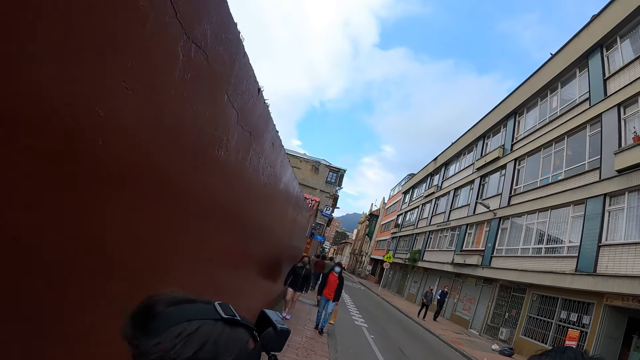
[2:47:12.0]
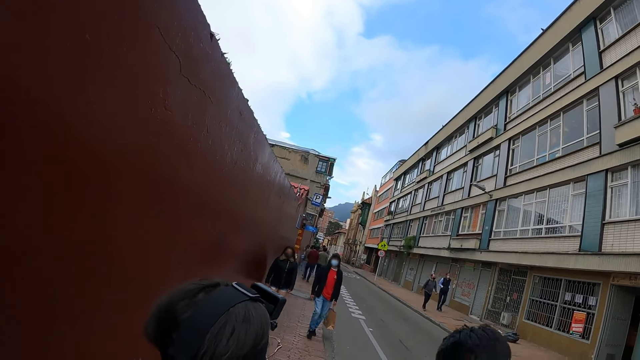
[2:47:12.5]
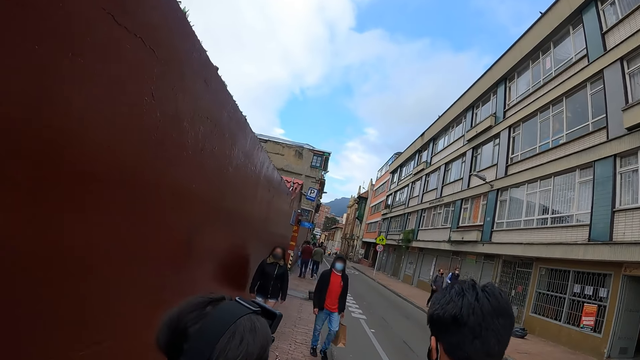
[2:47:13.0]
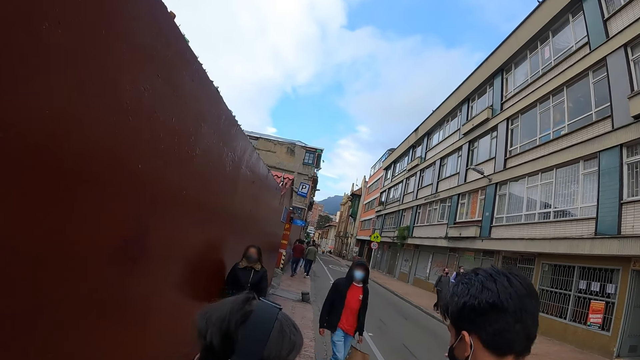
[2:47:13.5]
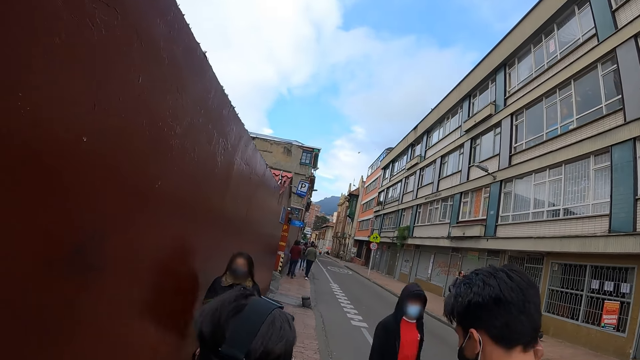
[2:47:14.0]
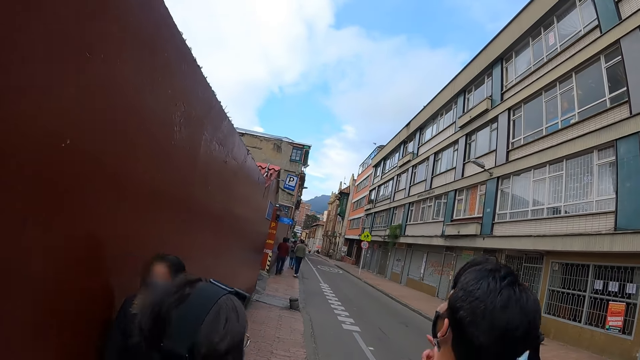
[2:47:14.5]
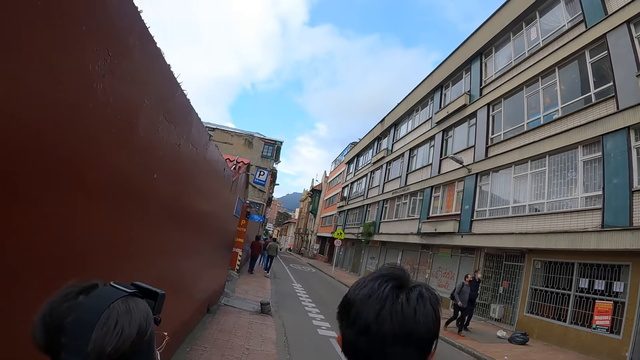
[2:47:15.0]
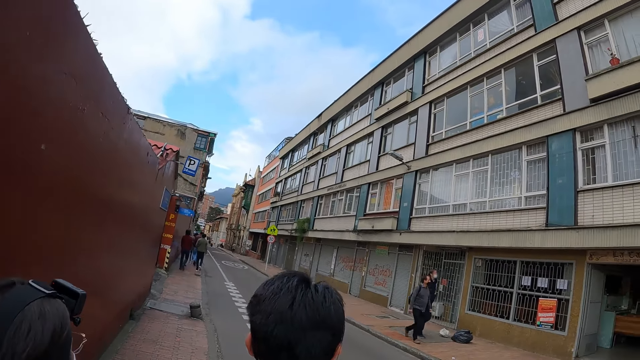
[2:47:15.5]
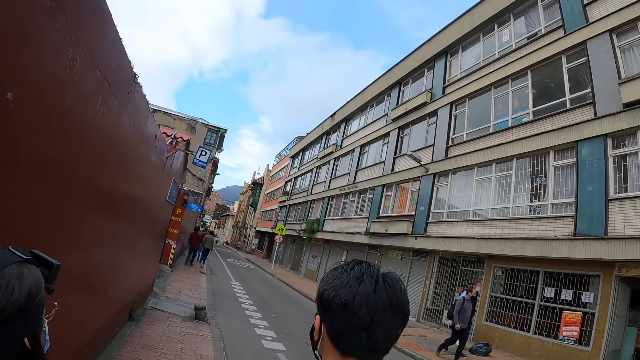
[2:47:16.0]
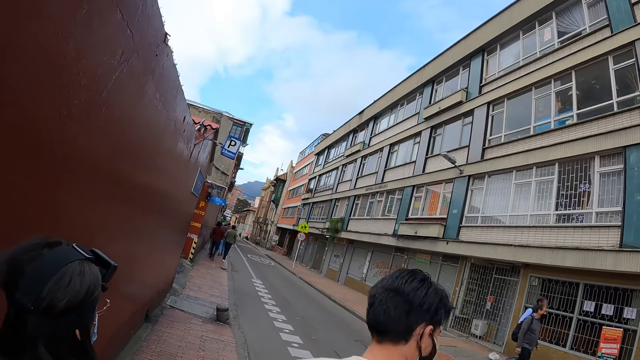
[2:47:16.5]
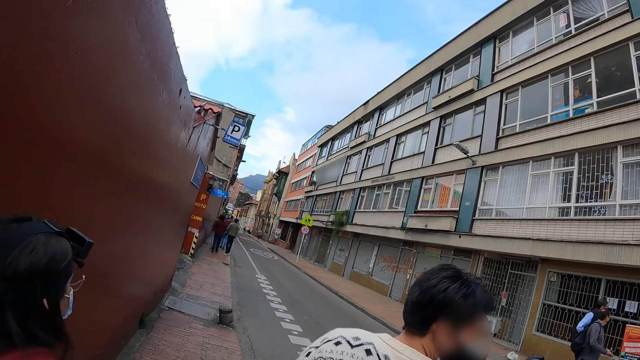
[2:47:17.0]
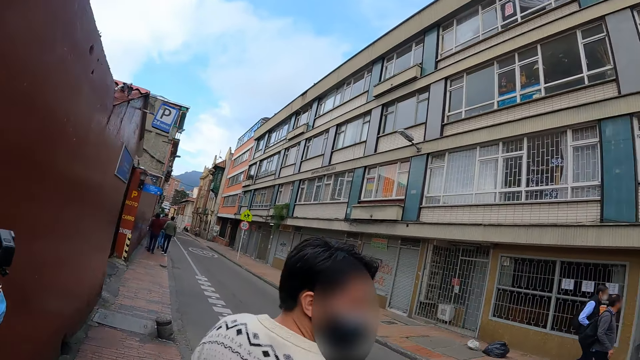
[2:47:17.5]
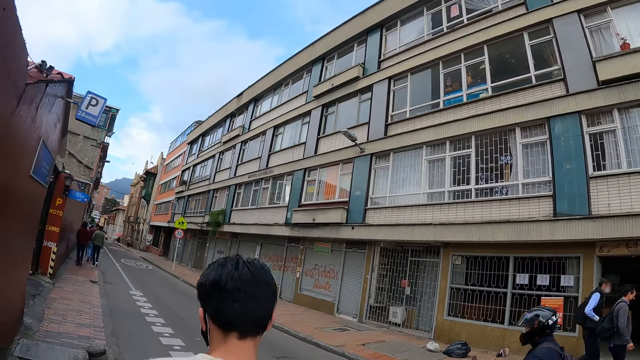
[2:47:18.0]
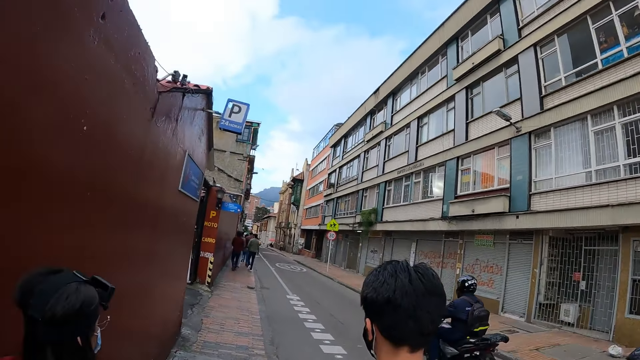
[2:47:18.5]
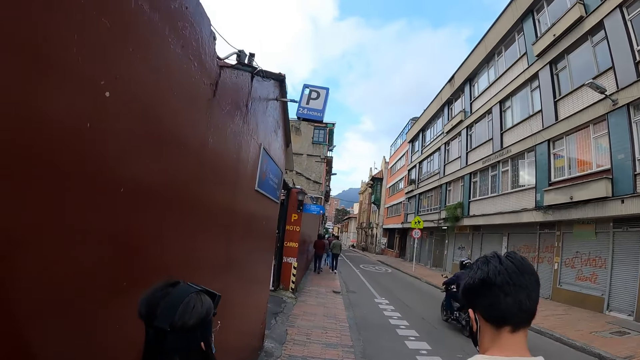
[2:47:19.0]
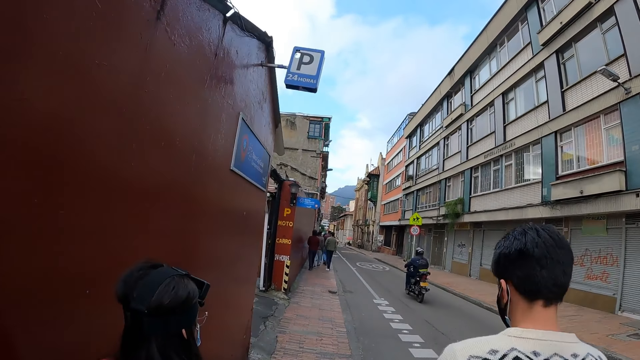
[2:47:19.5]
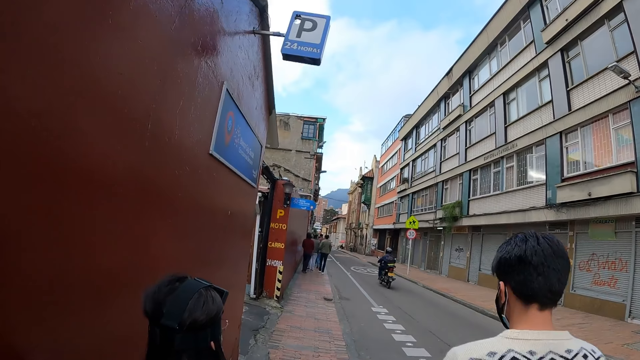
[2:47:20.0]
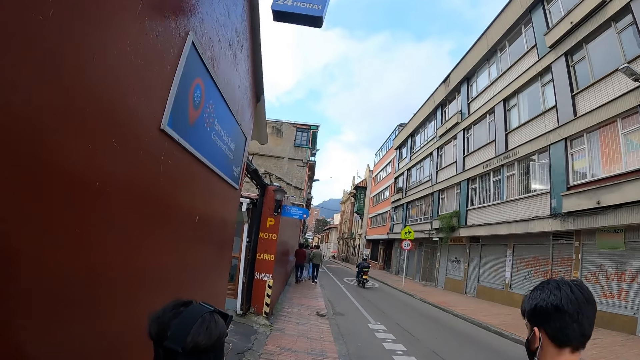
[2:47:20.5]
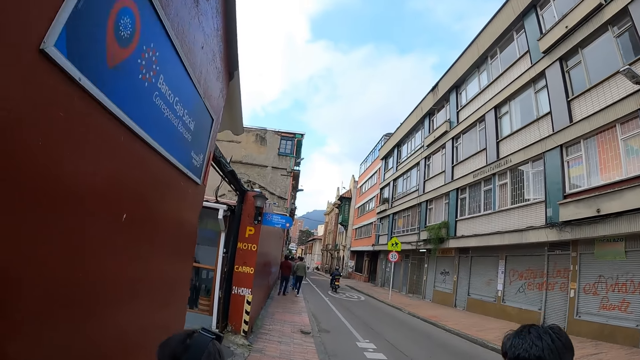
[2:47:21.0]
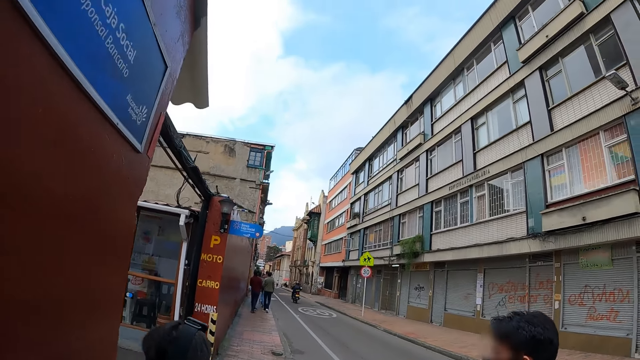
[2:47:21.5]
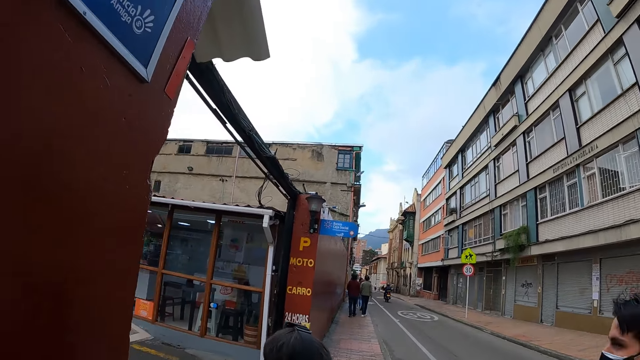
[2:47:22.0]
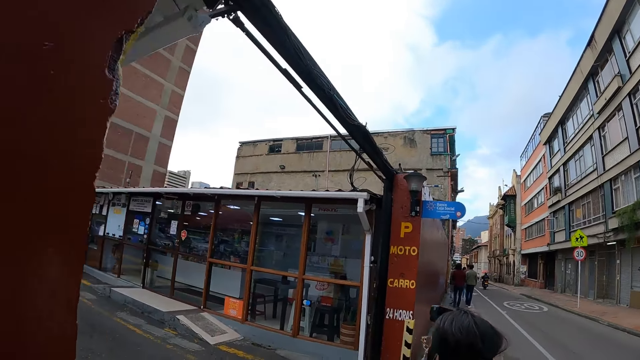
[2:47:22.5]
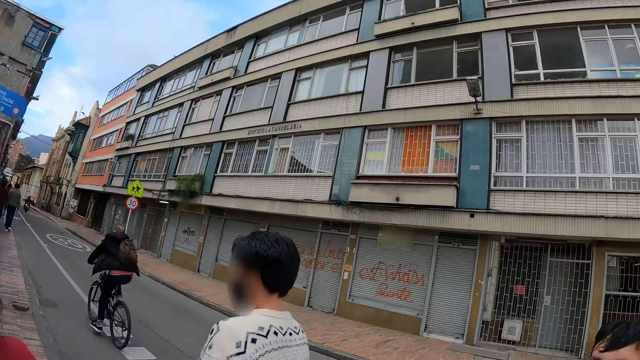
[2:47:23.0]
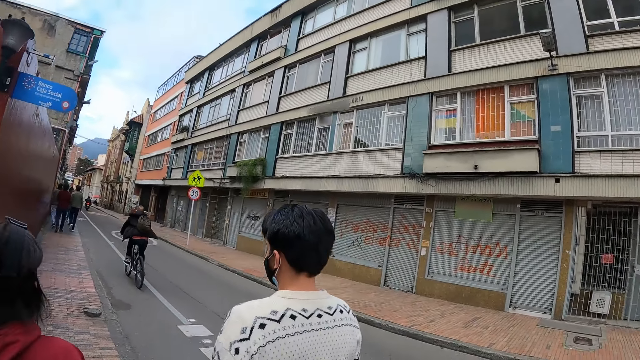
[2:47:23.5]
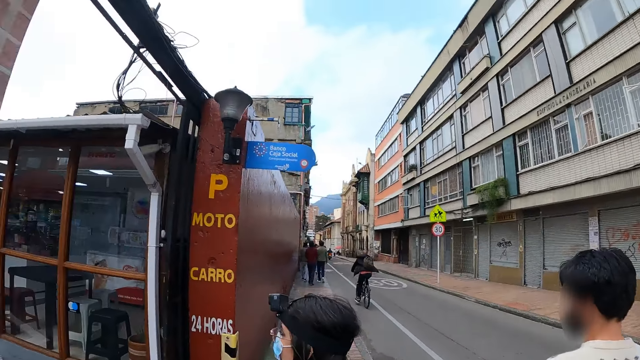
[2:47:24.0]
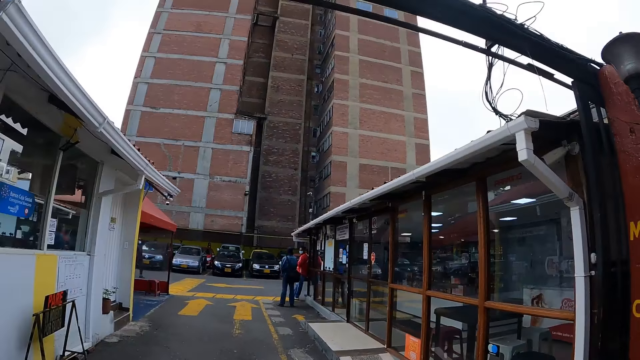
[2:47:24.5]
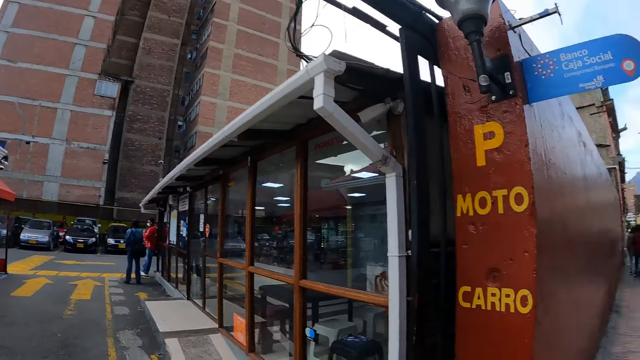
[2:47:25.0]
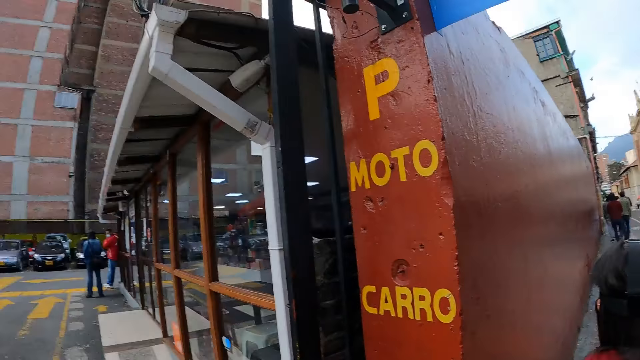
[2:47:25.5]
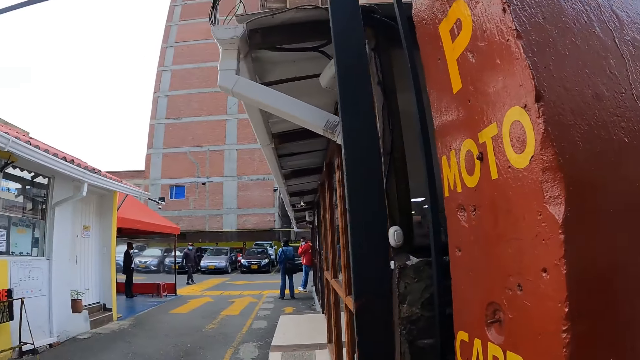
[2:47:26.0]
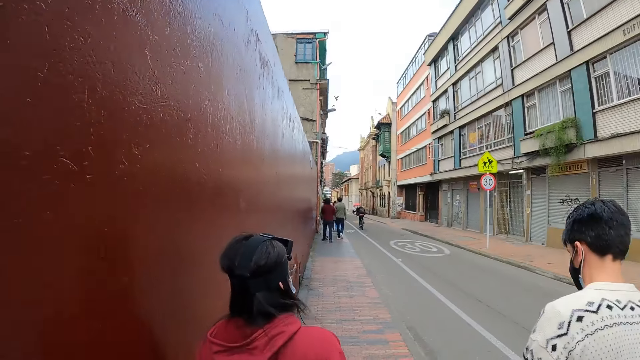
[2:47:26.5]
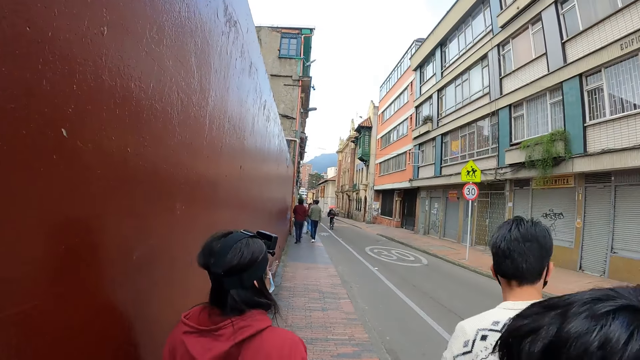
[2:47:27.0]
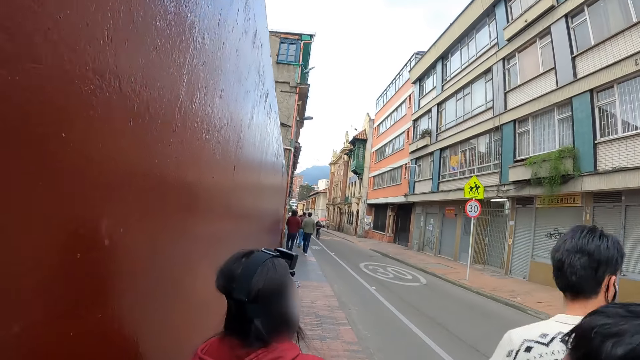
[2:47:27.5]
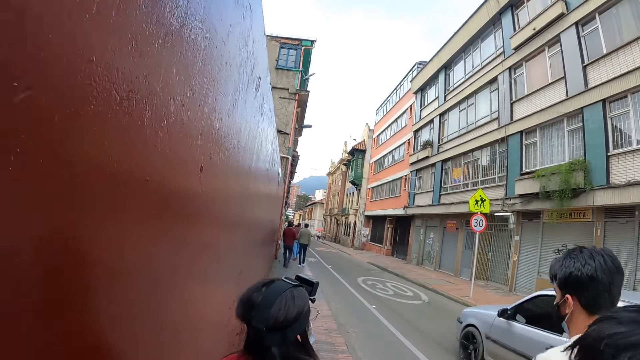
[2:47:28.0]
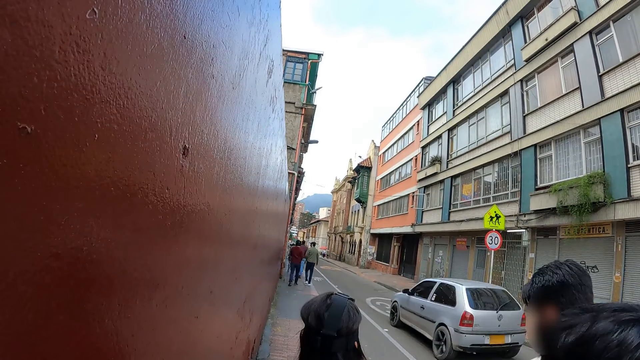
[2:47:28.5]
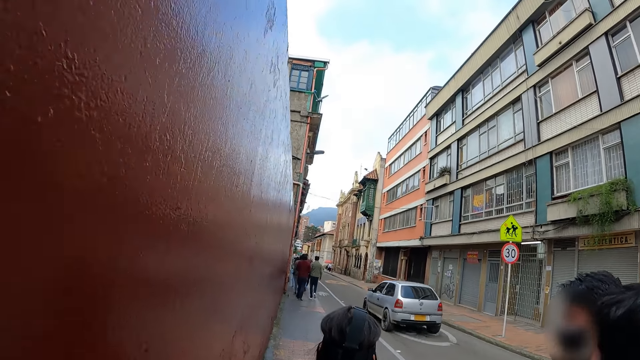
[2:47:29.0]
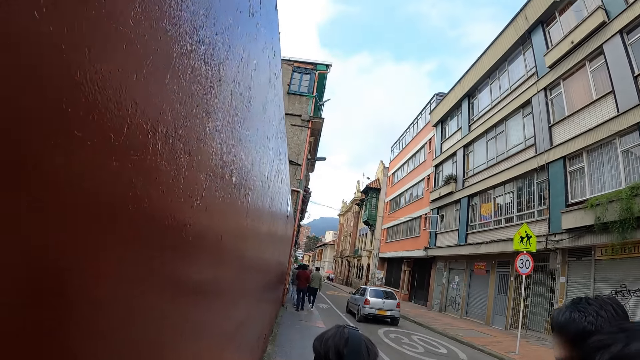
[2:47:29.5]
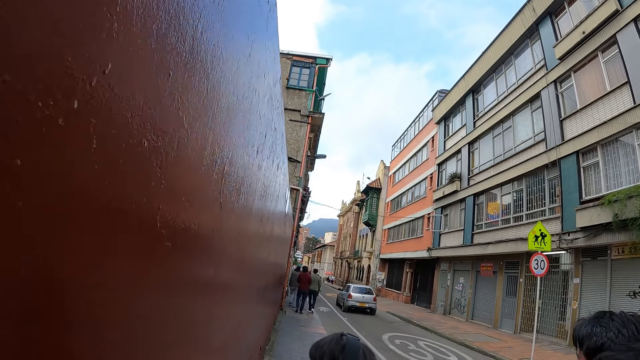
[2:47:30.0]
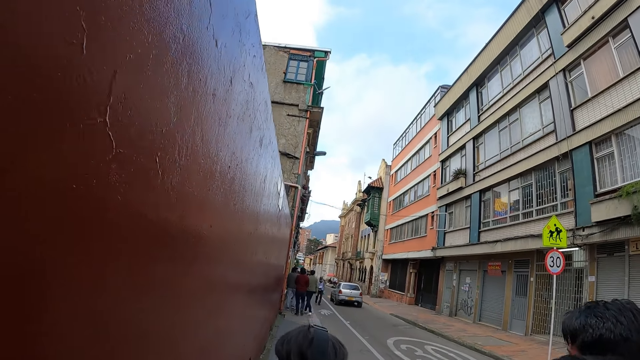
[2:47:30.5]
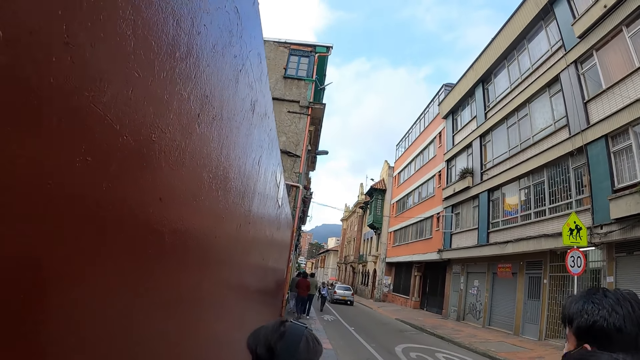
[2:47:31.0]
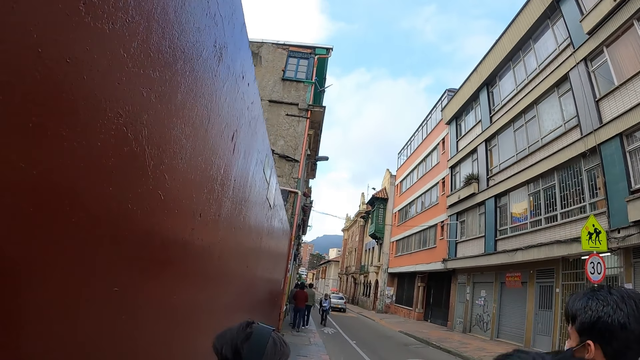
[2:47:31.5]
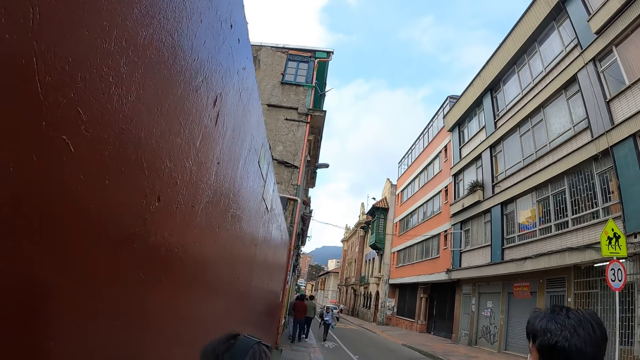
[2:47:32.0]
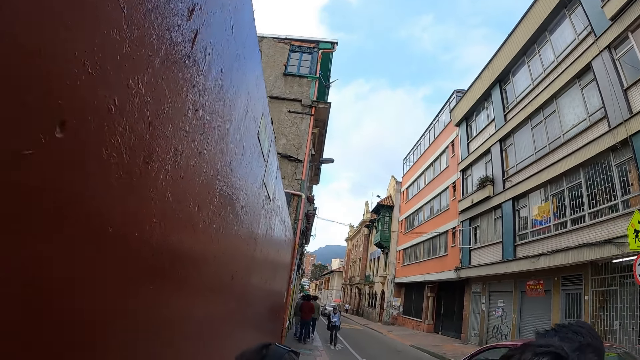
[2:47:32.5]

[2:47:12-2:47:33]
The camera wearer looks around. They walk.
